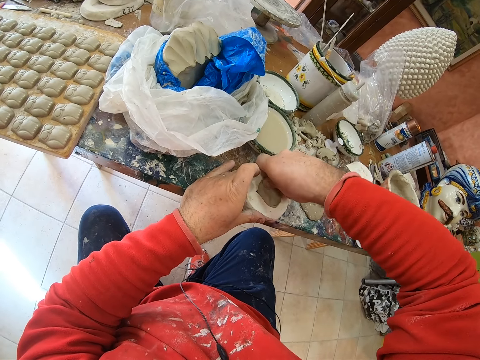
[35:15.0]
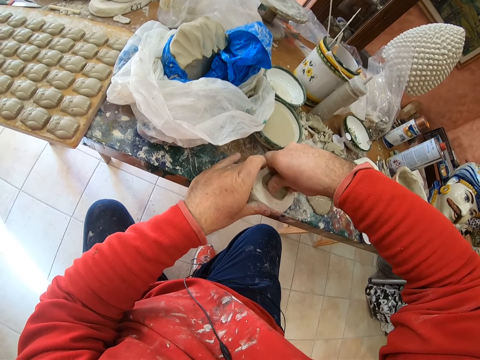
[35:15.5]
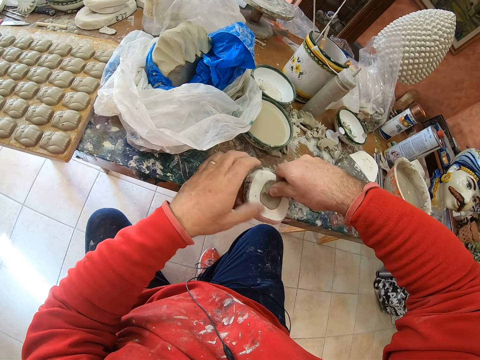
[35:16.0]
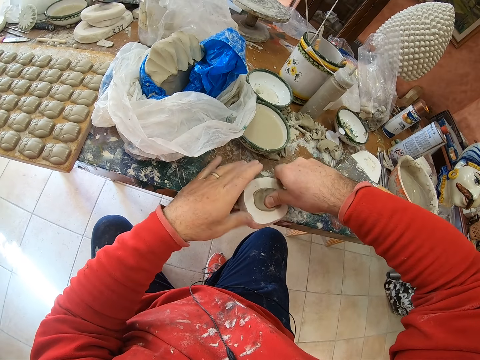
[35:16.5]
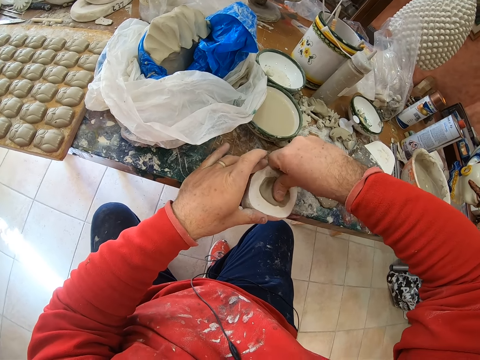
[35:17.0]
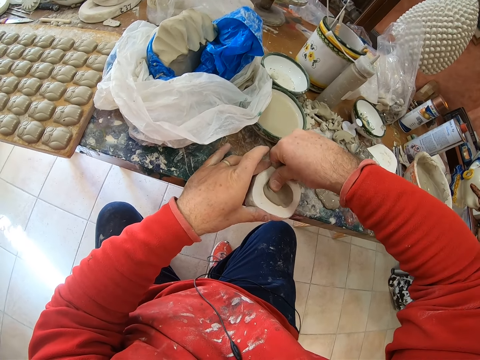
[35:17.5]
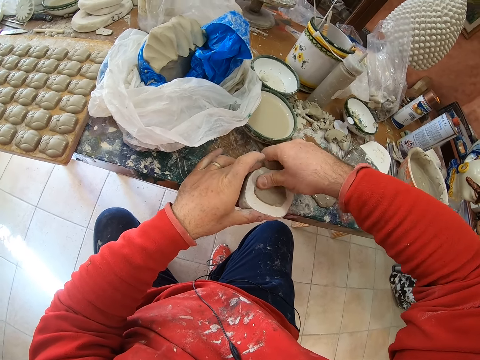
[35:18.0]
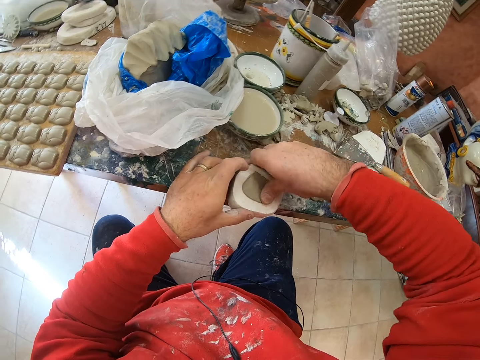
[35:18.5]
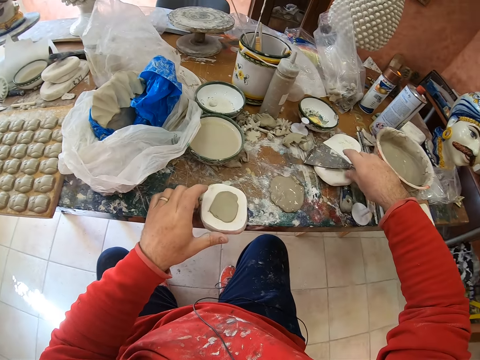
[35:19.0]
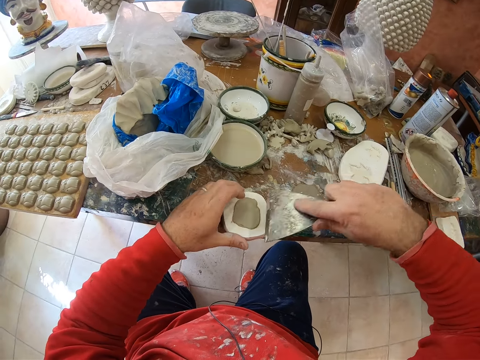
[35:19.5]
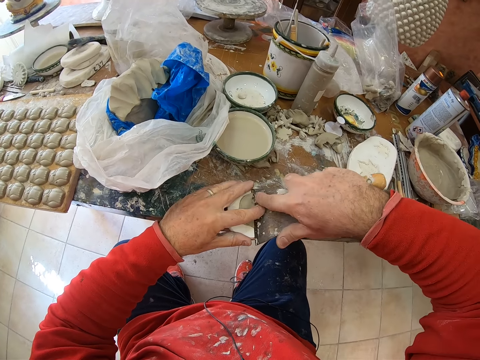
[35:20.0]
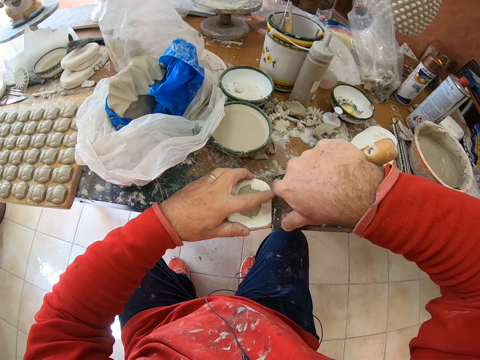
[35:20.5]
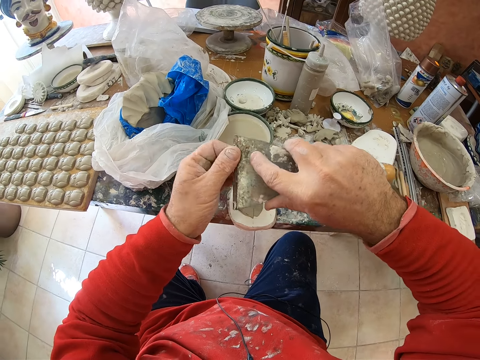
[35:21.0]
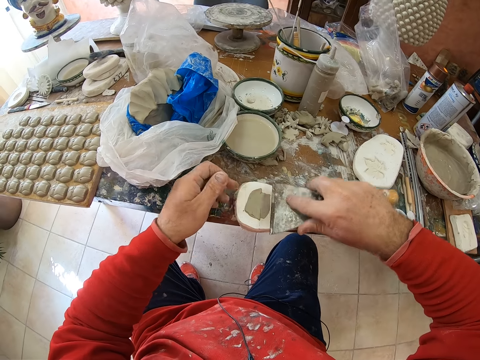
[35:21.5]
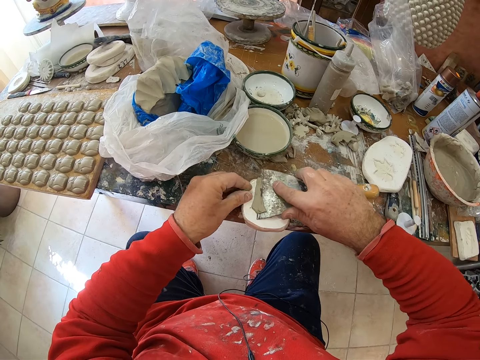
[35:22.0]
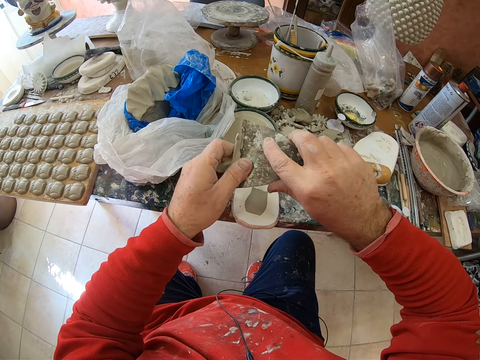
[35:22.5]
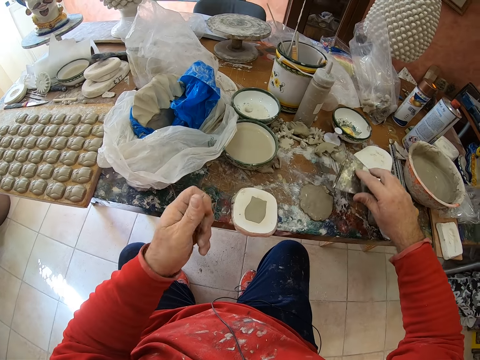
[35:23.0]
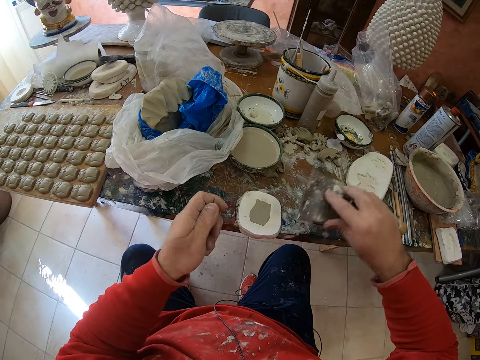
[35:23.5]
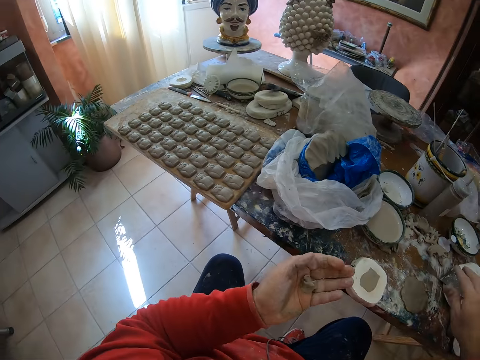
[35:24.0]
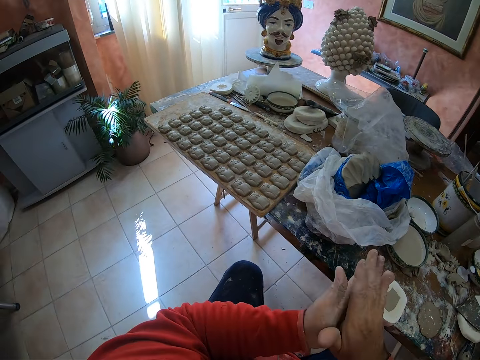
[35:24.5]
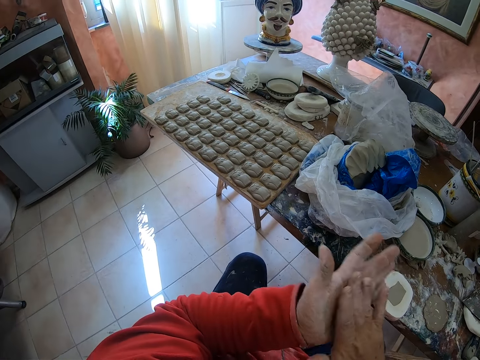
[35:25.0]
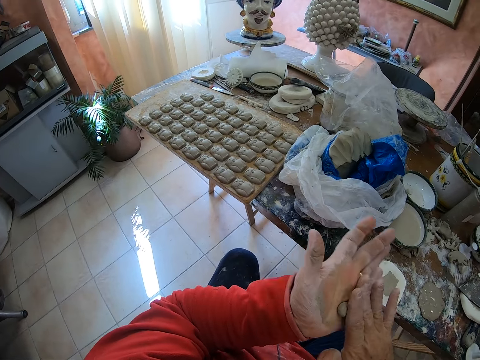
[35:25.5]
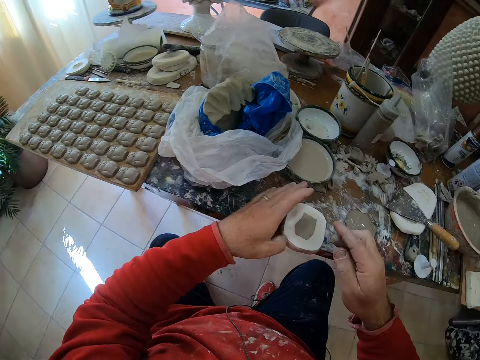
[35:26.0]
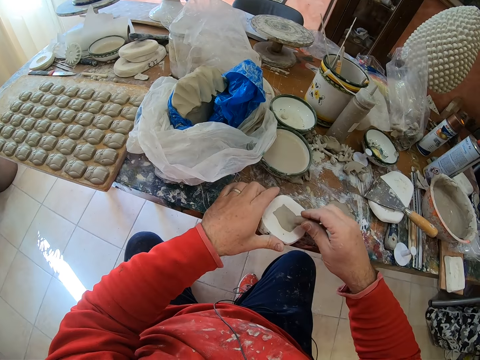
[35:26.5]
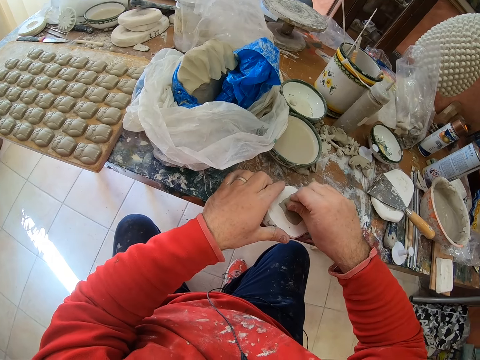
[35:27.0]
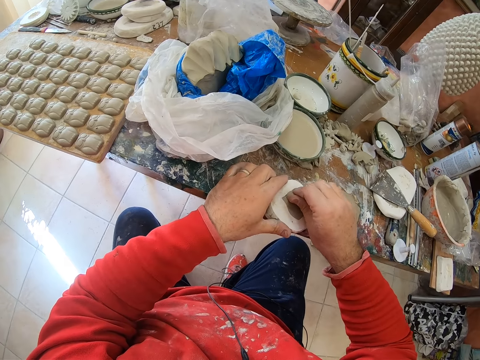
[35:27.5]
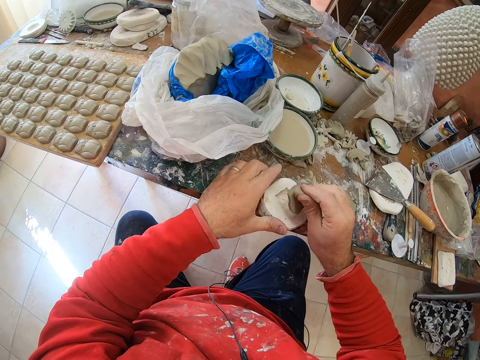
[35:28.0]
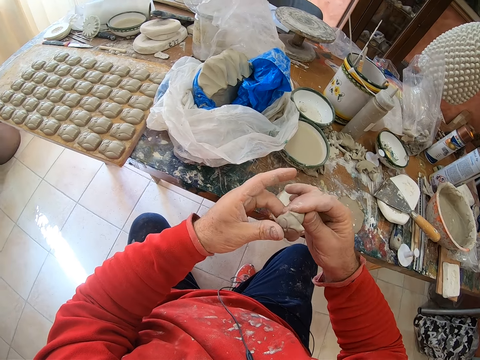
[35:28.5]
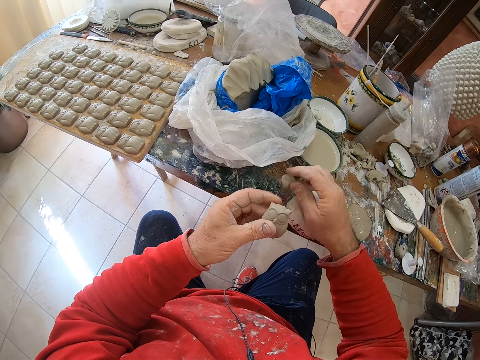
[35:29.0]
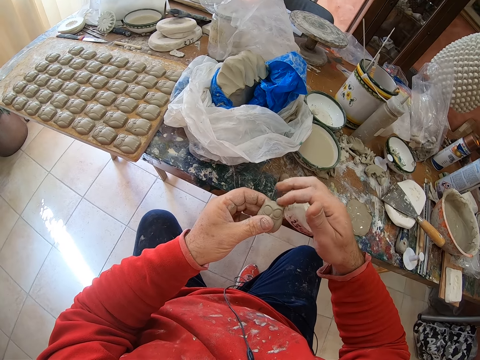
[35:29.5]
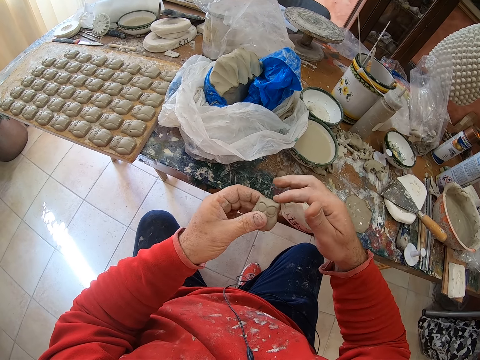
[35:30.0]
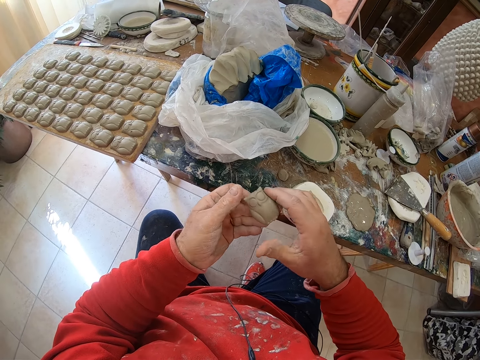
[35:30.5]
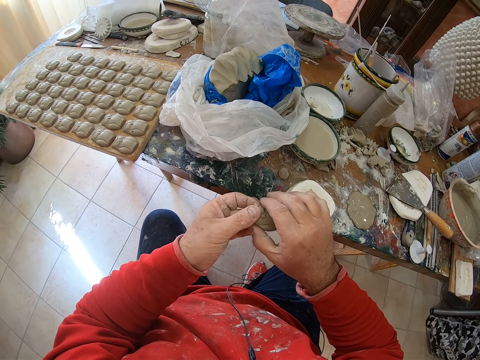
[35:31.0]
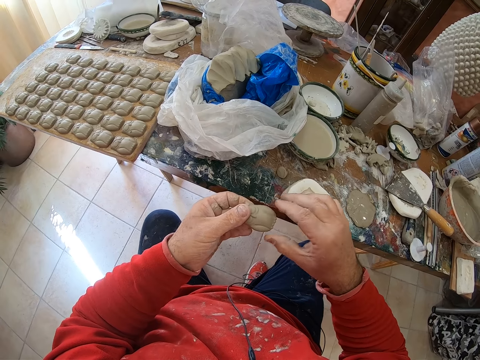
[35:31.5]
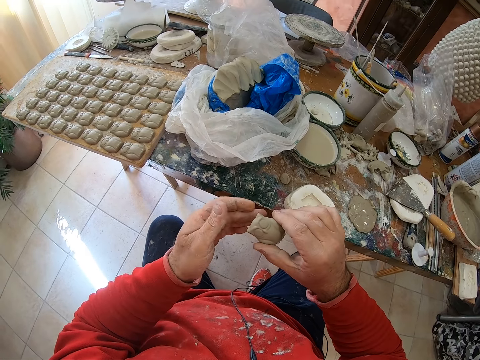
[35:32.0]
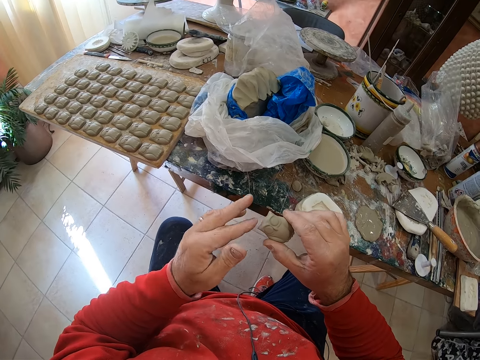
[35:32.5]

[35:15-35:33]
The camera wearer picks up the scraper on the table. He cuts the excess mud on the tool shaper with the scraper. He scrapes off the excess clay on the mold shaper. He drops the scraper on the table. He rolls the clay in his hands. He scoops the mold from the molding tool with the mud. He presses the clay mold on the mold shaper and pulls an owl shaped mold from the mold shaper. He drops the mud on the table. He shapes the mold in his hands and smoothens the owl molding's edges.

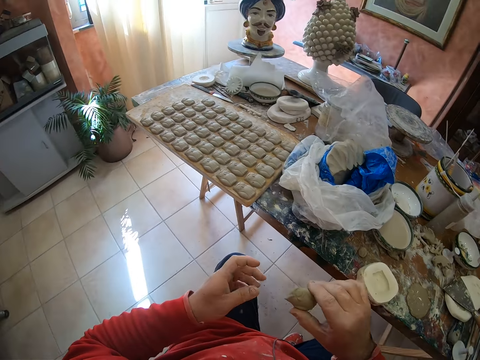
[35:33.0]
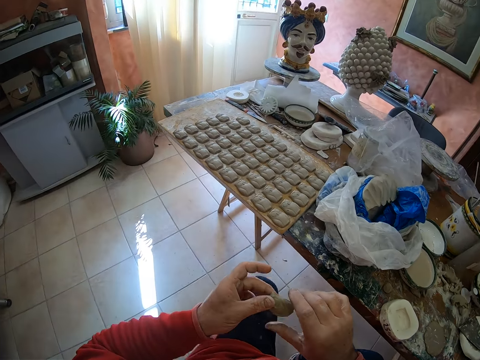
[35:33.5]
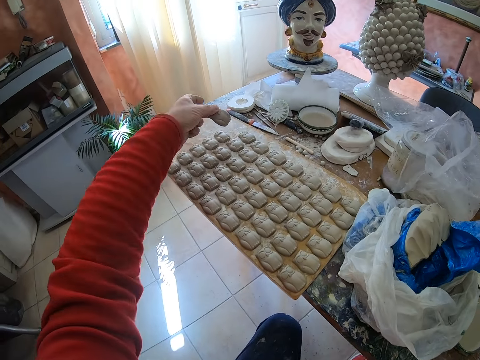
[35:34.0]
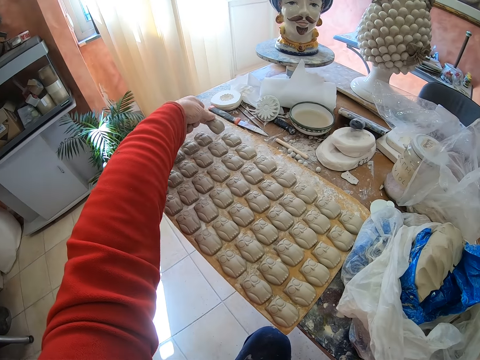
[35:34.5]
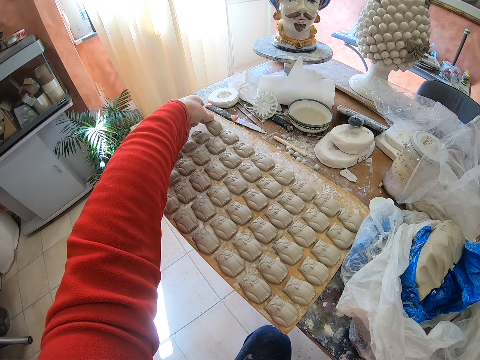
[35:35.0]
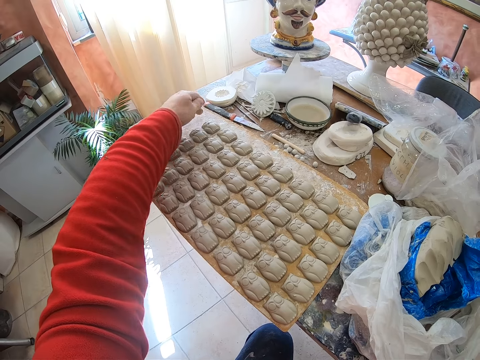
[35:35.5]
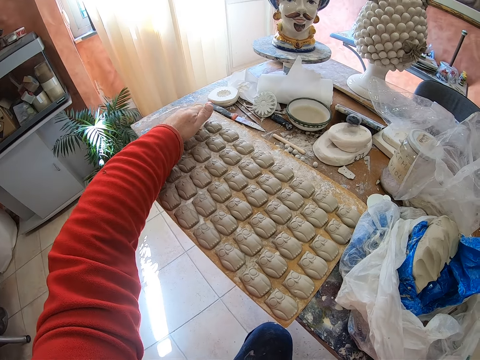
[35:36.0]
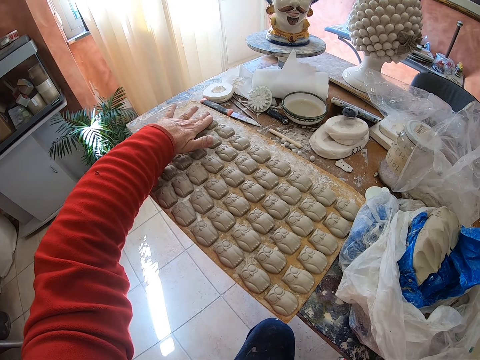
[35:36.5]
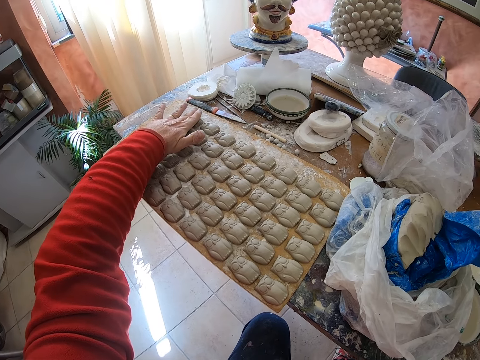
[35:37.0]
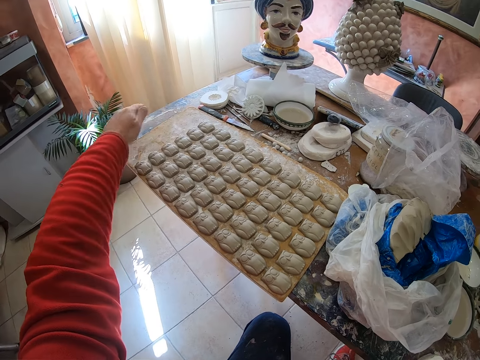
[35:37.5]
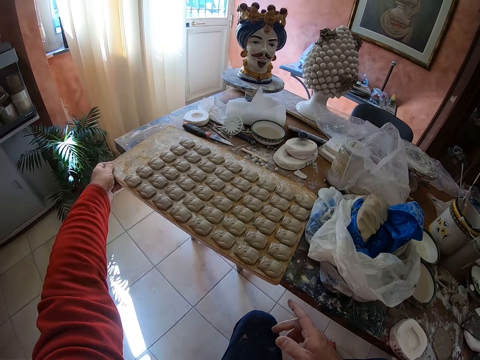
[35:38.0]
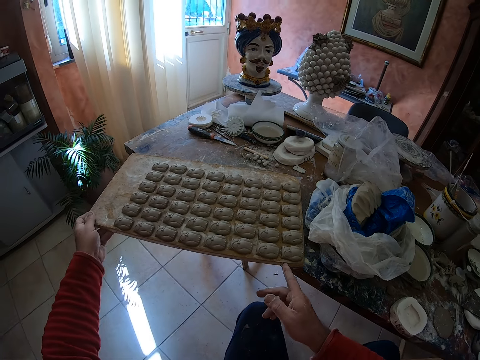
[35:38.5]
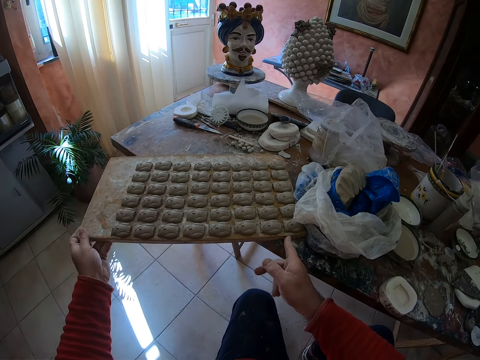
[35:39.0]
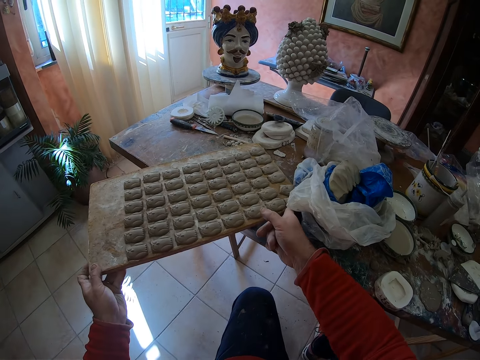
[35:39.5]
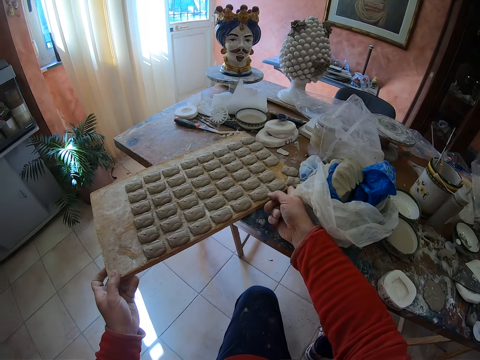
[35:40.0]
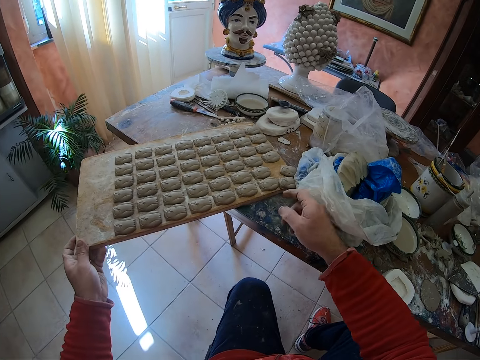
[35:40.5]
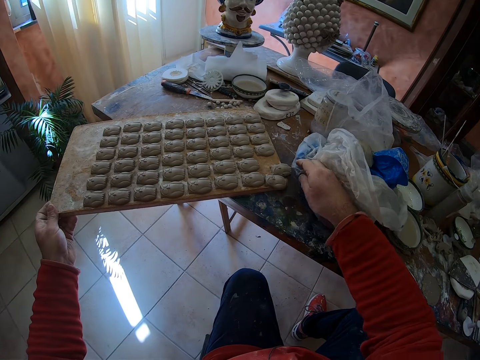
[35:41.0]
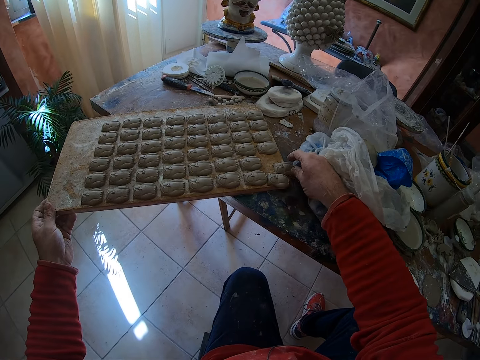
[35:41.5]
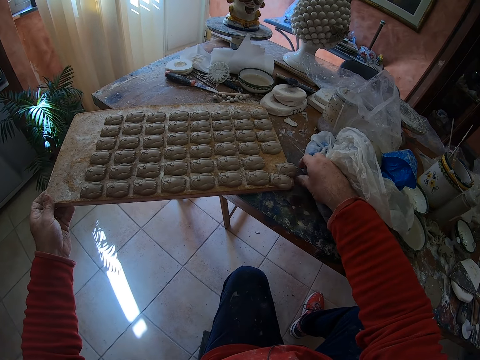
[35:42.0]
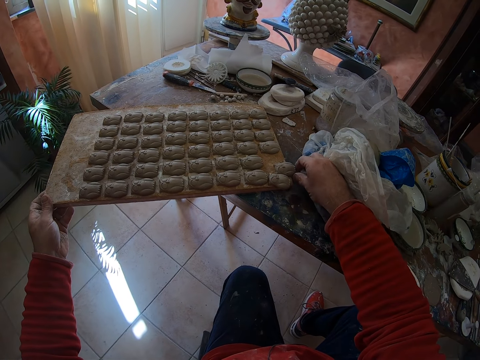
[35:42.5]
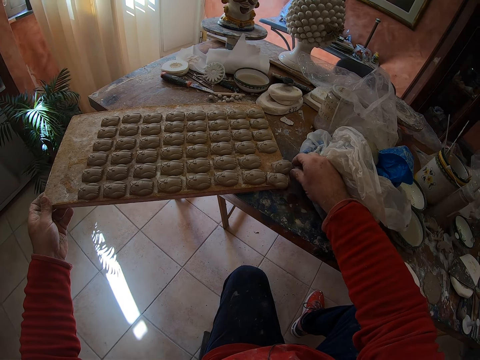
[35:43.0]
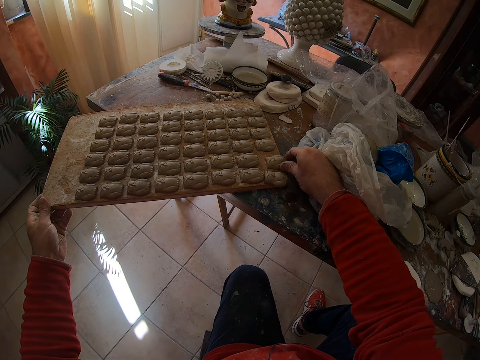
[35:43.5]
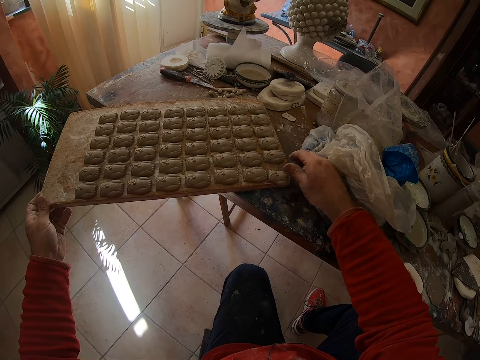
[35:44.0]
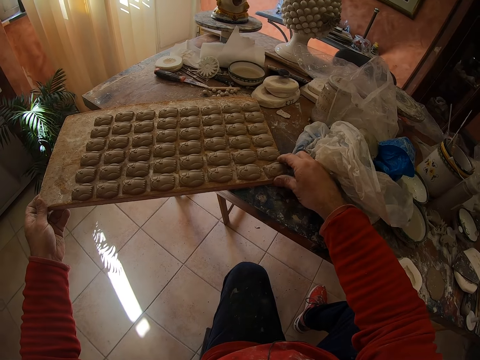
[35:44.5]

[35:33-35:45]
The camera wearer puts the owl clay molding on the board on the table. They position the mold on the board. They turn the tray with the clay owl moldings. They arrange the owl clay molds on the tray.
